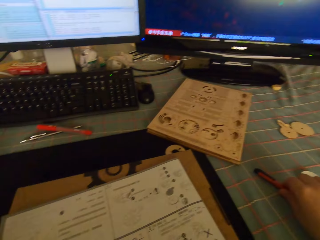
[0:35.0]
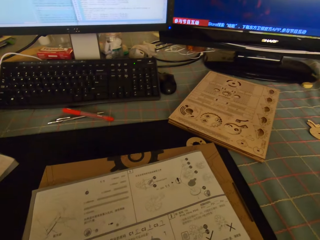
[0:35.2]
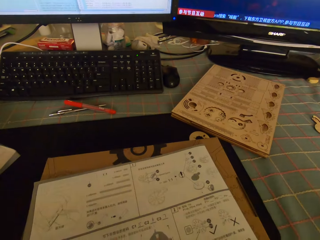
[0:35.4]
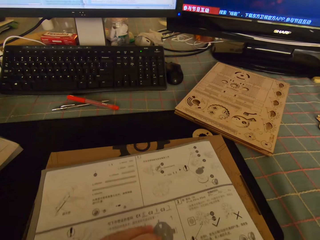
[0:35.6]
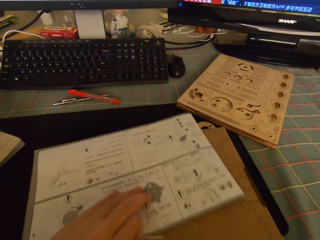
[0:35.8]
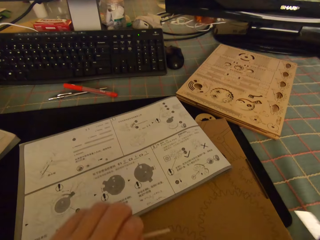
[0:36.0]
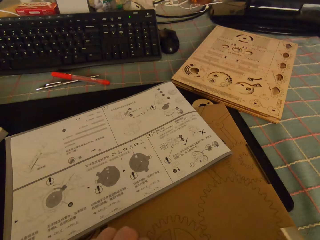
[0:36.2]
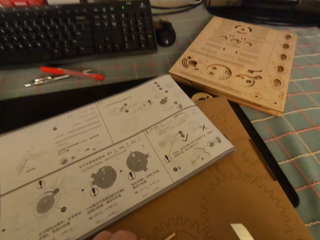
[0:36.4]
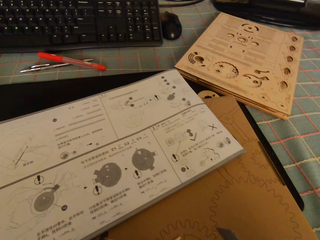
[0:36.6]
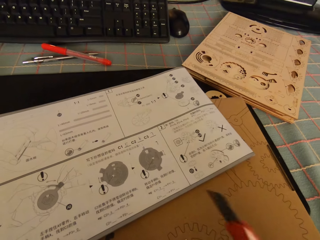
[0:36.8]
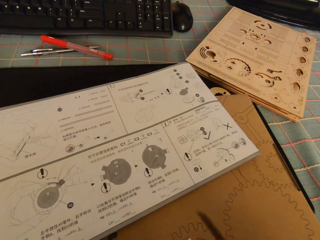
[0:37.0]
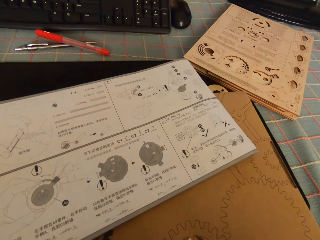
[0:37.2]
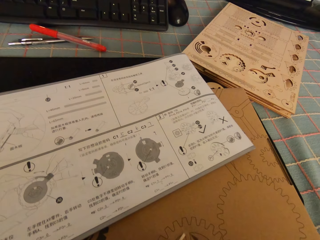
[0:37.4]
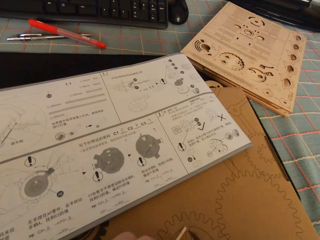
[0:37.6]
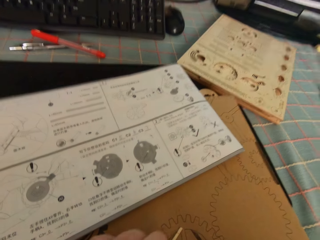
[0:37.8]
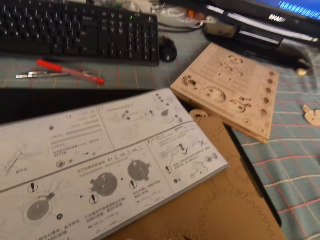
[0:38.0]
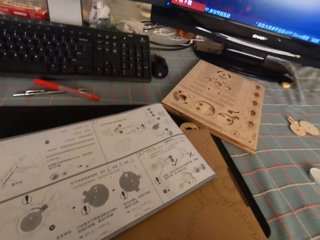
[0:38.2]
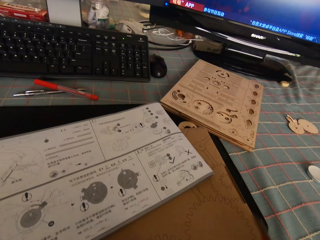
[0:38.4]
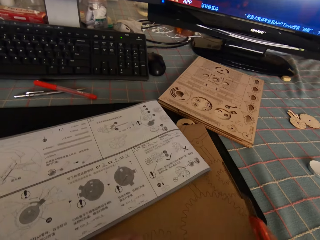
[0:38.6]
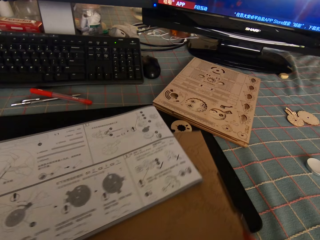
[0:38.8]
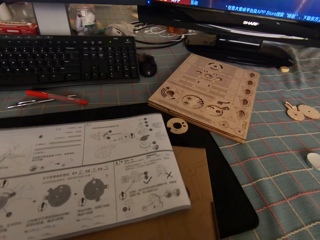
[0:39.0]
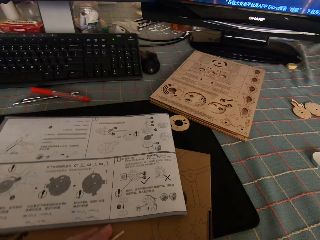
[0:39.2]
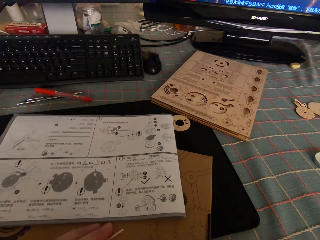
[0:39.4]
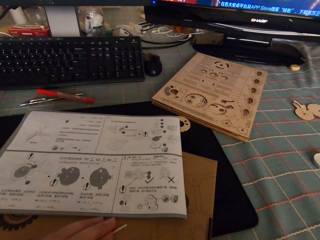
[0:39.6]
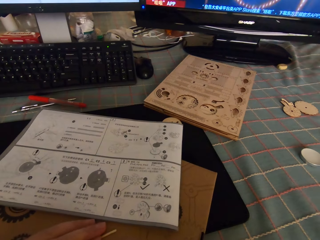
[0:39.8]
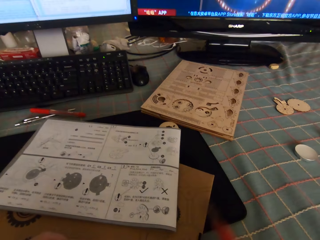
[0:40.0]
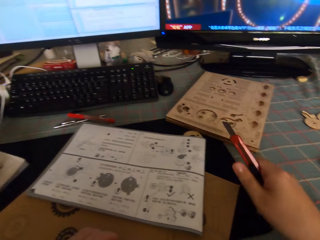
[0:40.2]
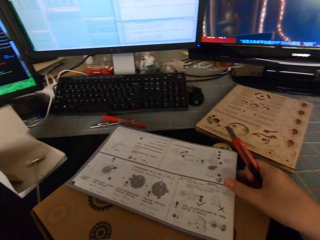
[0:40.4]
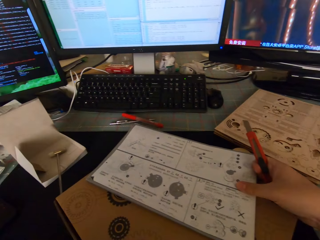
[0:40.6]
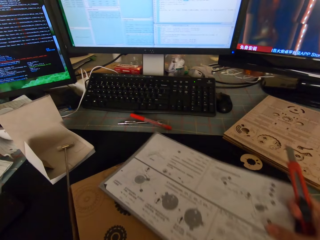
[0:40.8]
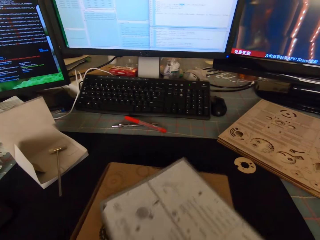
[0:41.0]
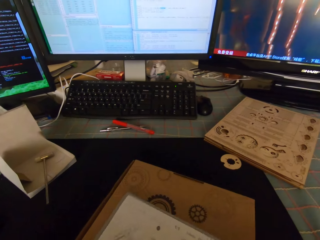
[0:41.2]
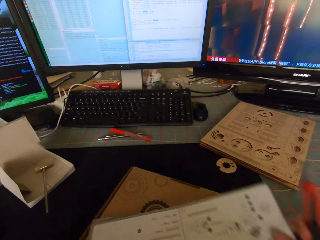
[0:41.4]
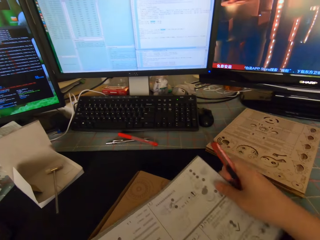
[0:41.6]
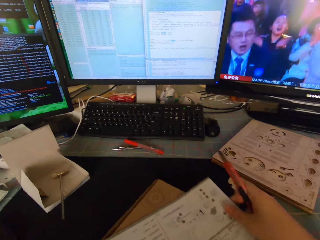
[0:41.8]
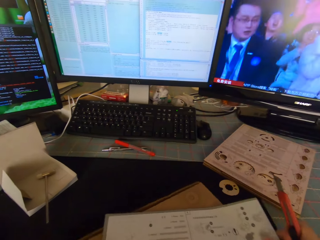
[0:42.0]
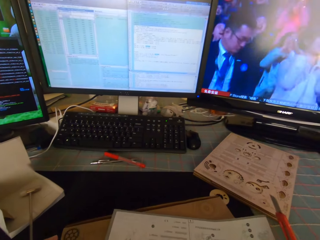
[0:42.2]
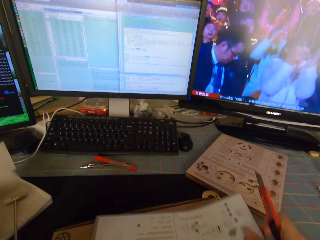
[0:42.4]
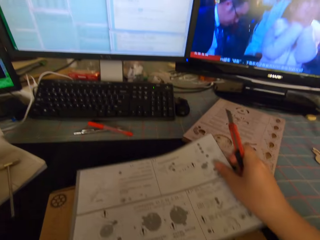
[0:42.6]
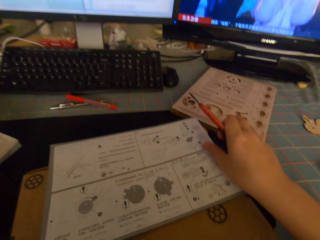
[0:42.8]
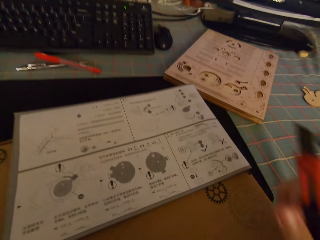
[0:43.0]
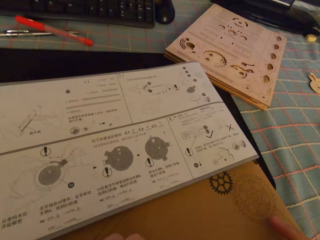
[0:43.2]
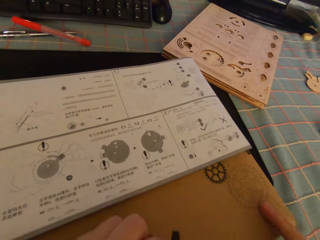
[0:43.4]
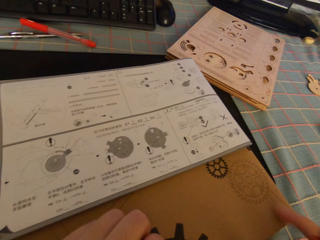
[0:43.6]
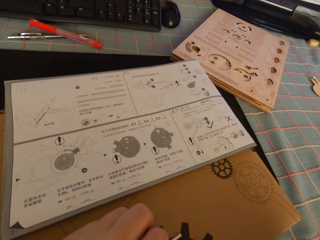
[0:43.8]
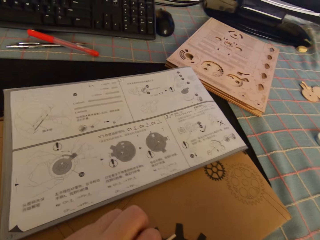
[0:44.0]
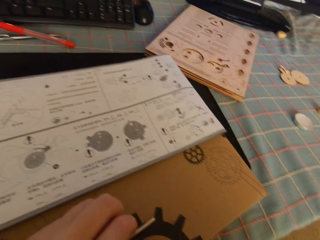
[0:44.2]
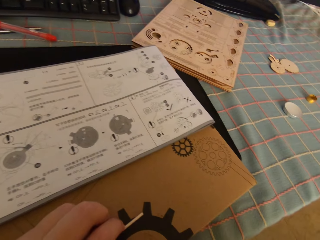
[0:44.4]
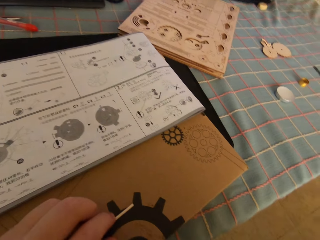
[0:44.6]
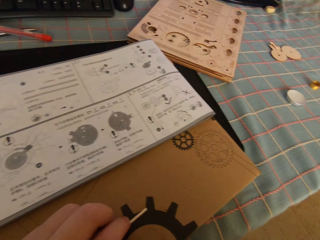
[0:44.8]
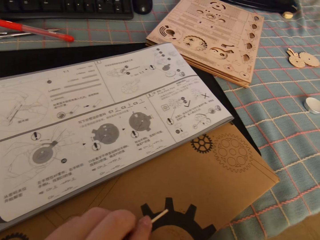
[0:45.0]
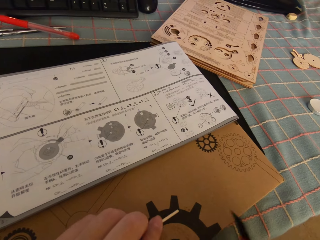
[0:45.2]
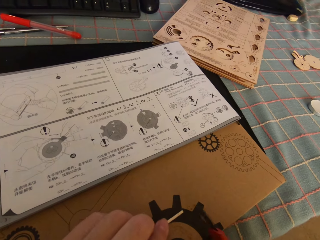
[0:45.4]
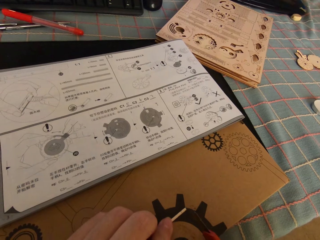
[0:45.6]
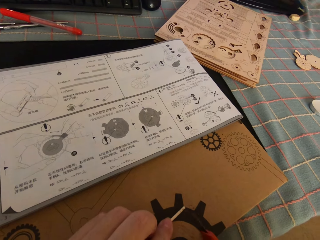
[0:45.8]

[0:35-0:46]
The camera wearer picks up a knife cutter on the desk. They move the puzzle instruction manual on the puzzle package box. They adjust the puzzle package box. They adjust the puzzle instruction manual on the puzzle package box.

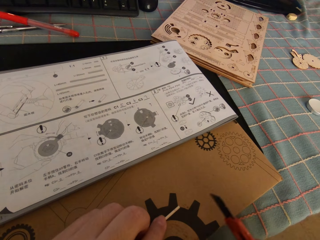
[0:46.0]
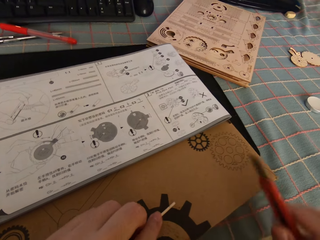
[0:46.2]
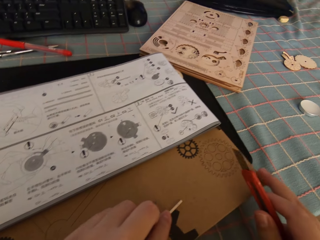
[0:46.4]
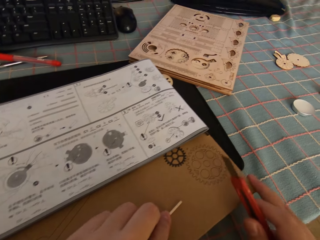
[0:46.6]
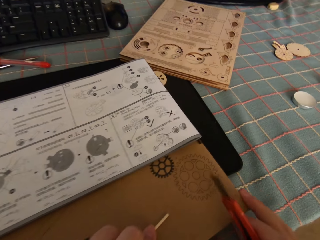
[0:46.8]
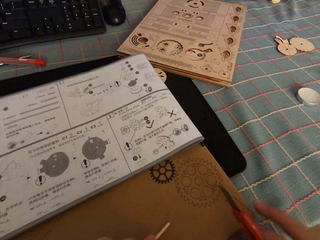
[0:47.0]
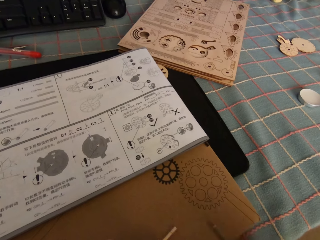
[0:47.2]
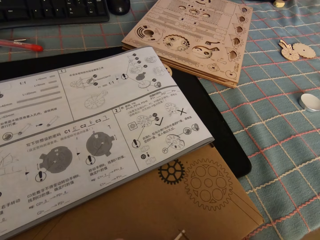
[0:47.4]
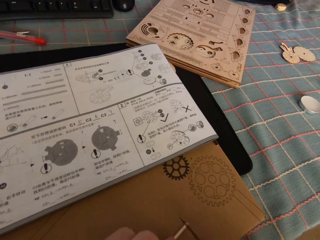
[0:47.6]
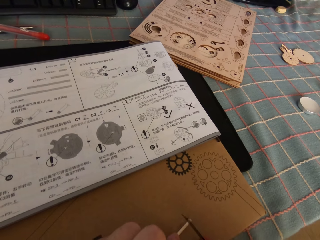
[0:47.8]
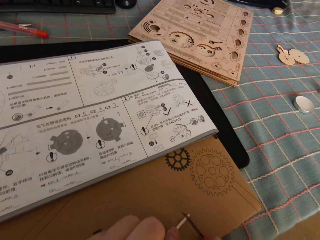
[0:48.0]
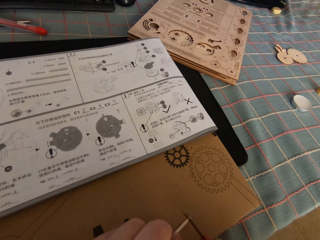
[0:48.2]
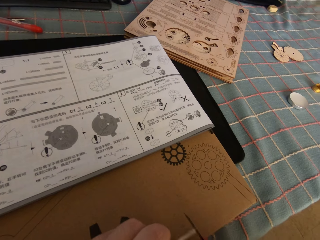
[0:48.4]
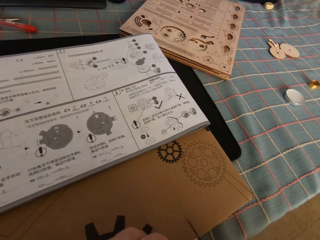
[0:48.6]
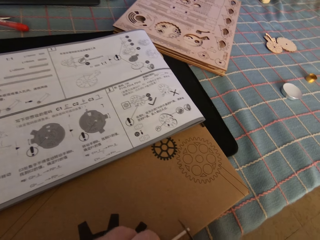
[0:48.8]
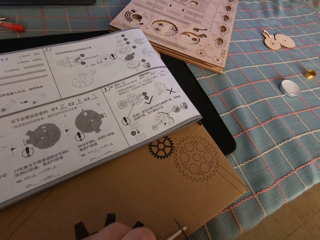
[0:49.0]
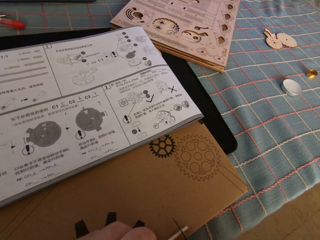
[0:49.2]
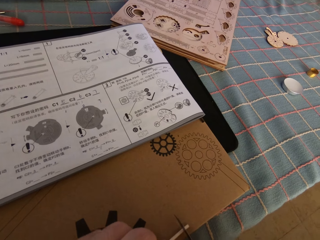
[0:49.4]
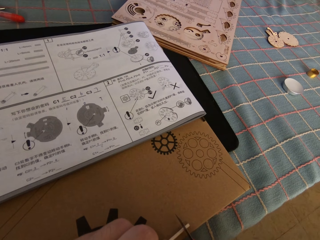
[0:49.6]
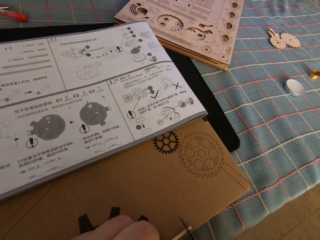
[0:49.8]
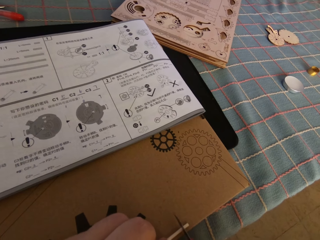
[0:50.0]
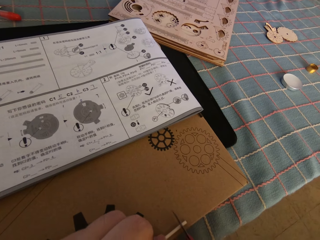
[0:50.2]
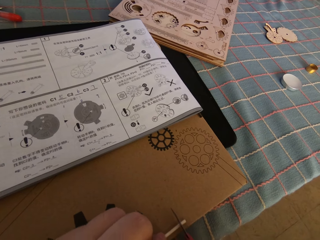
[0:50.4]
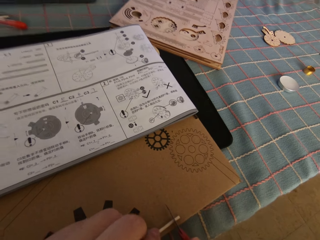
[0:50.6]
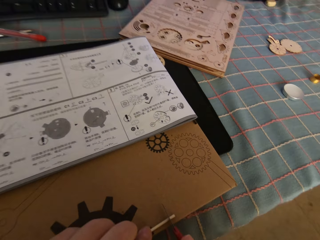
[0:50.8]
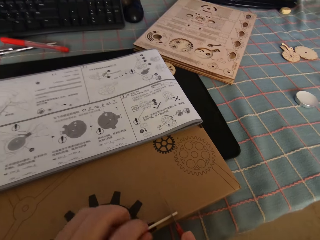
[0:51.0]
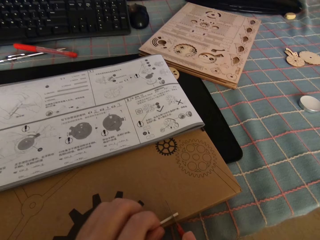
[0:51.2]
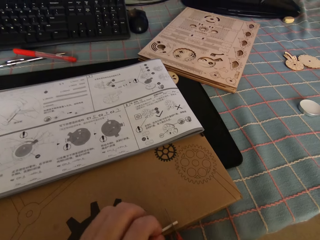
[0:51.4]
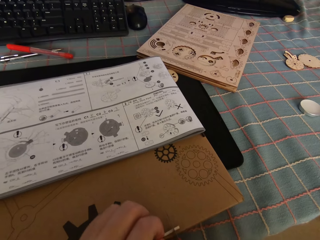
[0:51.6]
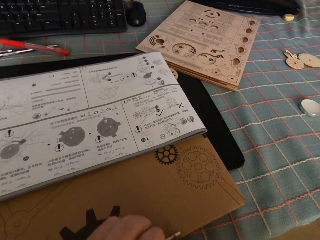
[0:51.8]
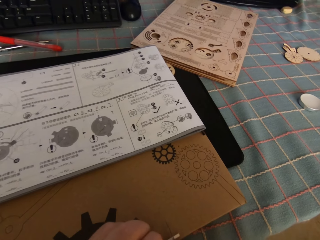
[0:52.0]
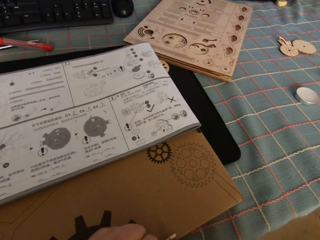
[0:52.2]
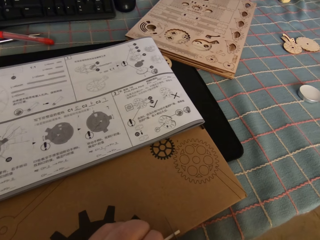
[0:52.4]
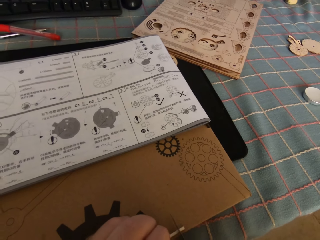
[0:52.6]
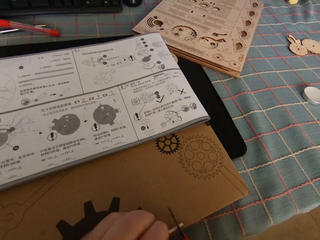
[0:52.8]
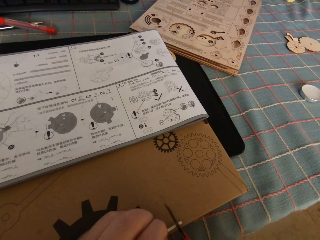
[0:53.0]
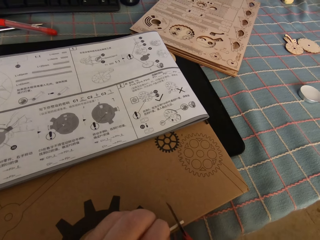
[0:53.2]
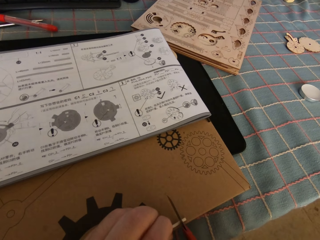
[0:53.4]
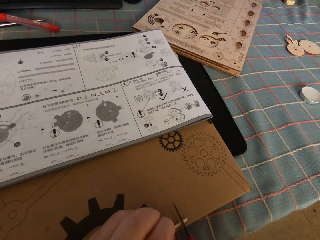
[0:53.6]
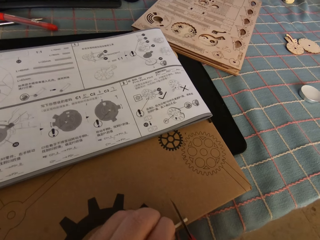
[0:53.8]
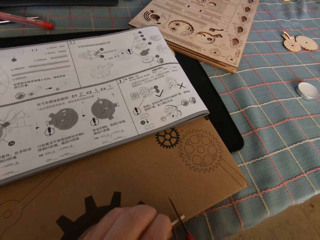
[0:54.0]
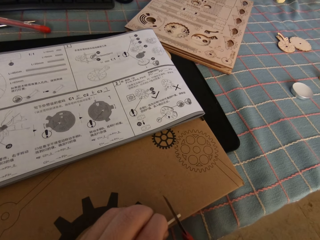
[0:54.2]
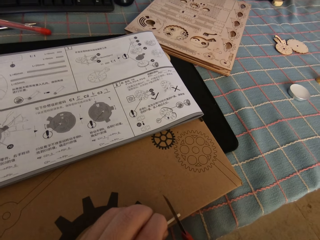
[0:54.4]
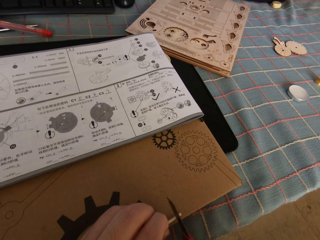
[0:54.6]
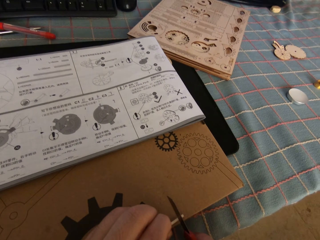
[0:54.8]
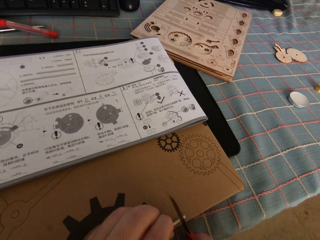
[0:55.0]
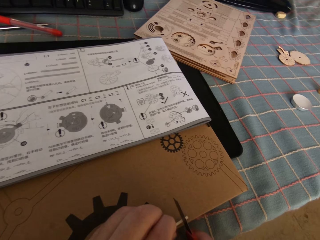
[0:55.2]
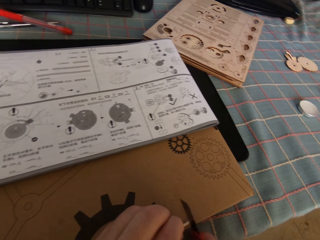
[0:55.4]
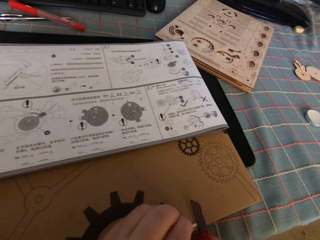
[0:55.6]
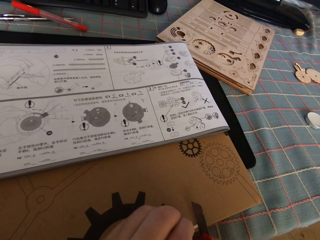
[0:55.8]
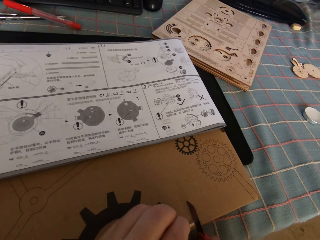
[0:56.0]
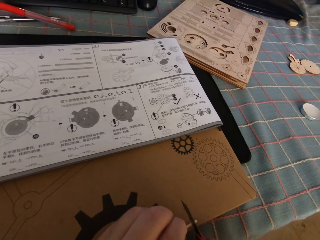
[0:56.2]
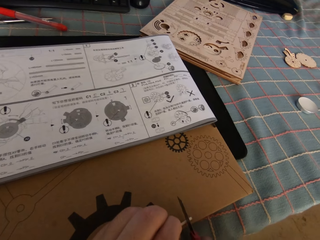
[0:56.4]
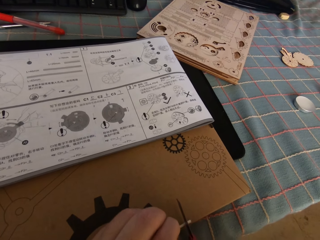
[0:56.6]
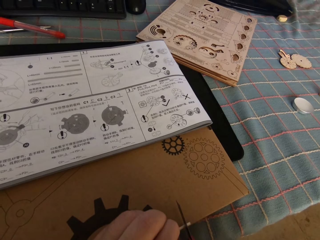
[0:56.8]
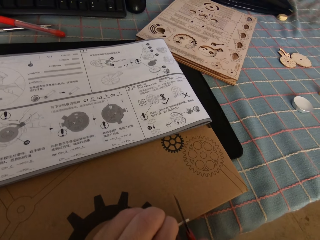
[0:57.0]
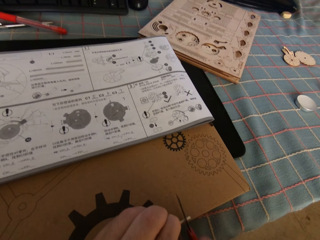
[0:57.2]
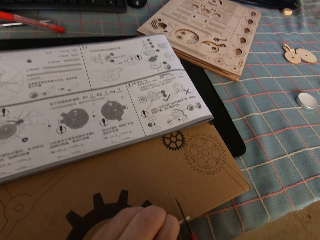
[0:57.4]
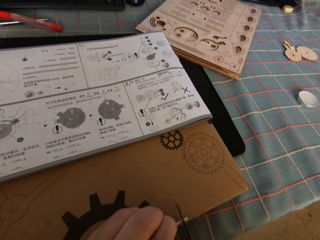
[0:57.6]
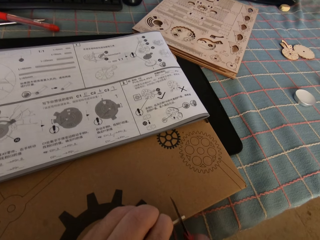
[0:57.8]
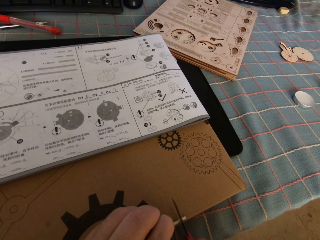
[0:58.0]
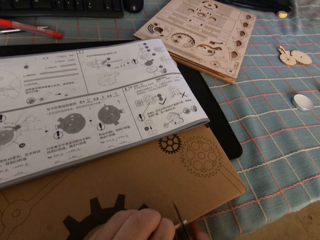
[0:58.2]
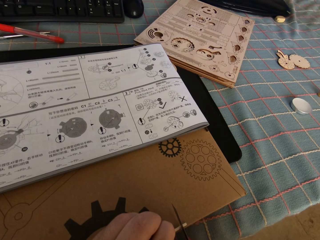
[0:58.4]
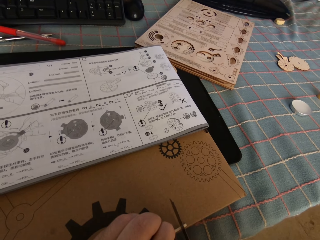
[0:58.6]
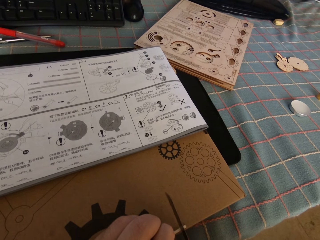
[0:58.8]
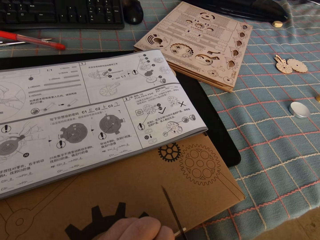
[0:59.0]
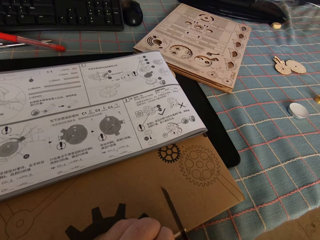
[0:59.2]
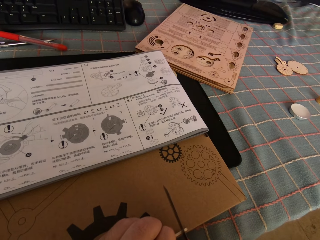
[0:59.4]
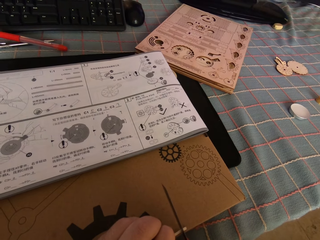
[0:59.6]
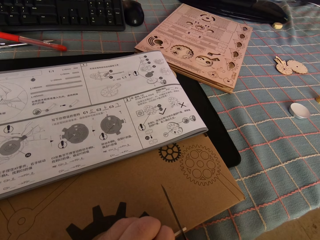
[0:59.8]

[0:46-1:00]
The camera wearer cuts something. They cut a round wood stick with the knife cutter on the puzzle package box.
